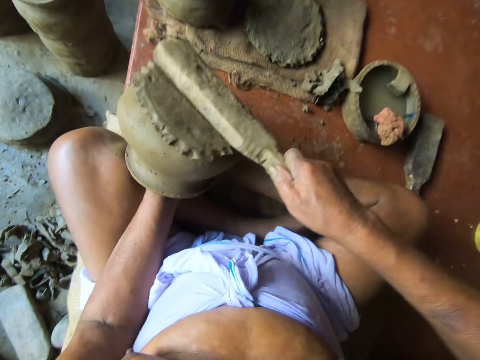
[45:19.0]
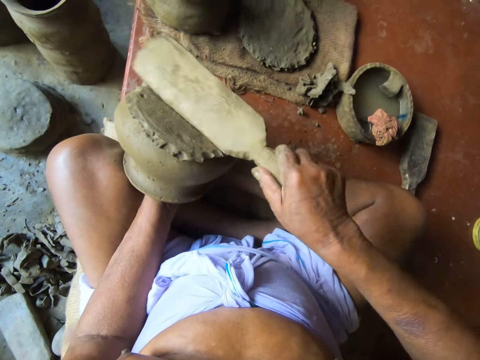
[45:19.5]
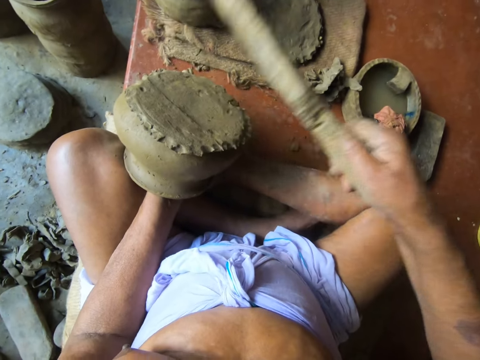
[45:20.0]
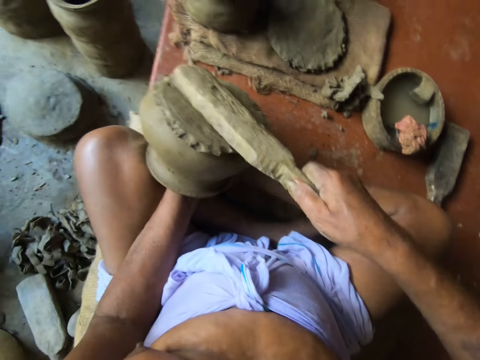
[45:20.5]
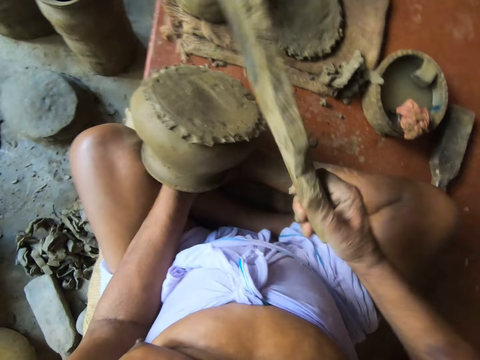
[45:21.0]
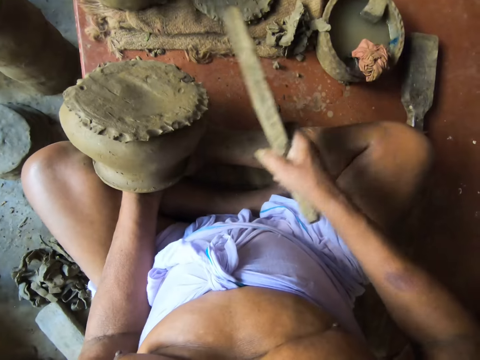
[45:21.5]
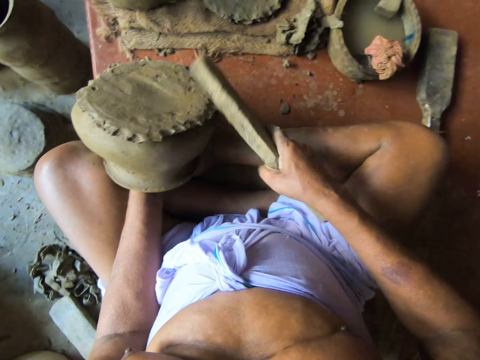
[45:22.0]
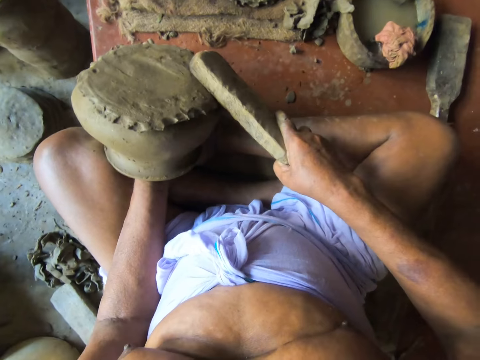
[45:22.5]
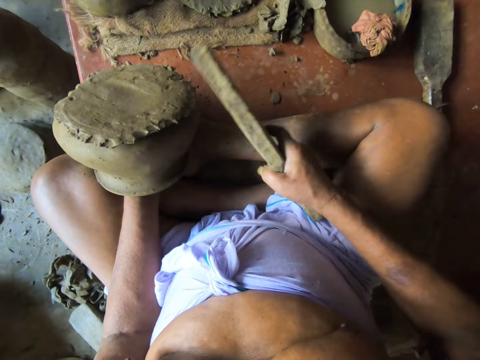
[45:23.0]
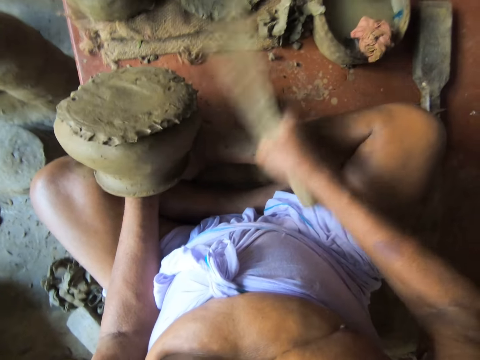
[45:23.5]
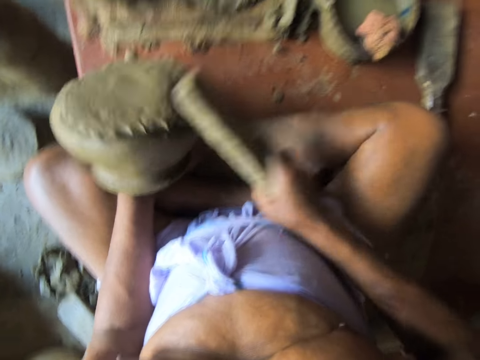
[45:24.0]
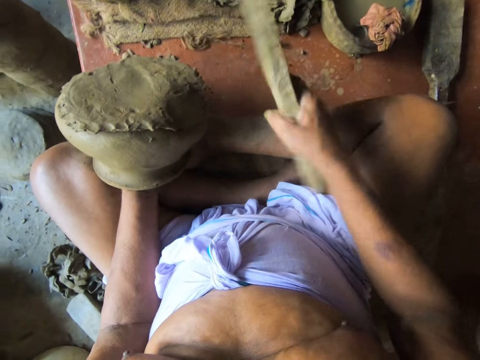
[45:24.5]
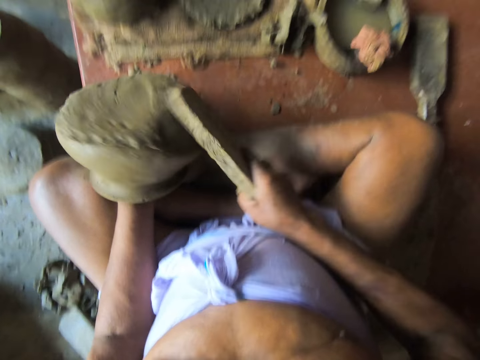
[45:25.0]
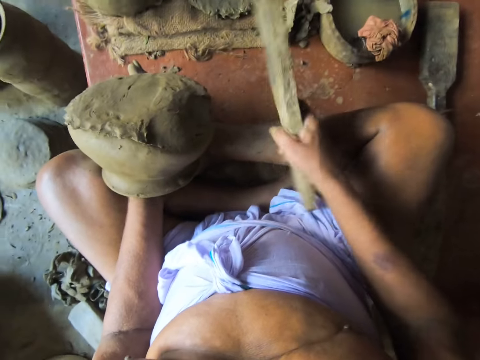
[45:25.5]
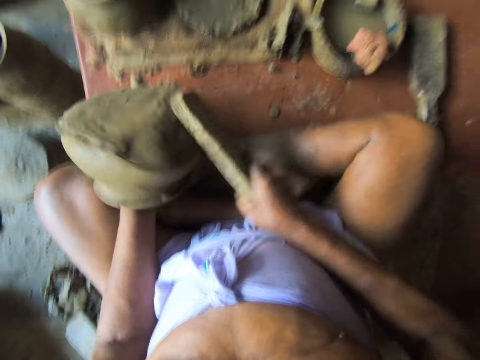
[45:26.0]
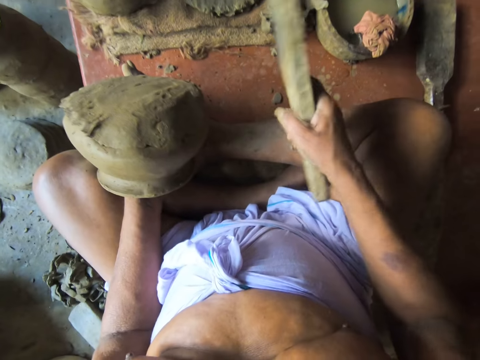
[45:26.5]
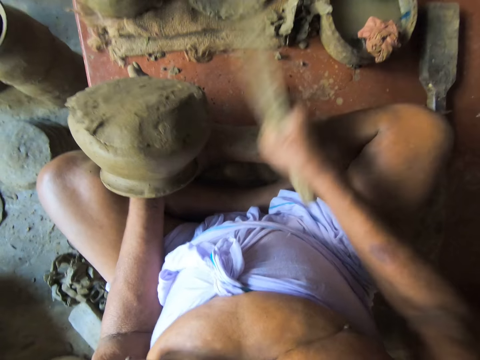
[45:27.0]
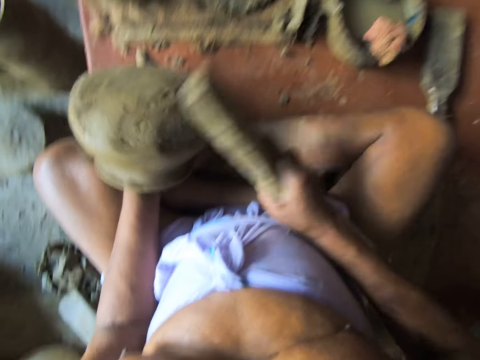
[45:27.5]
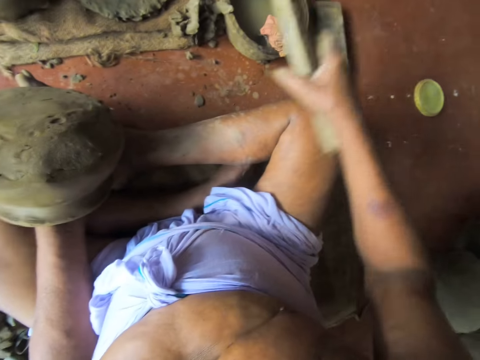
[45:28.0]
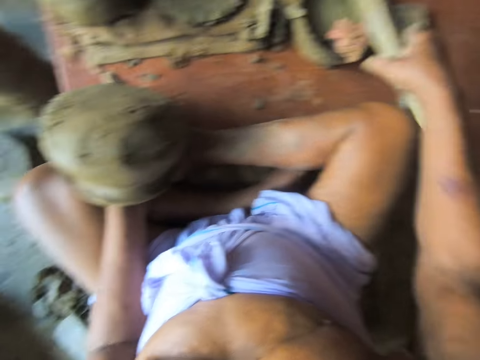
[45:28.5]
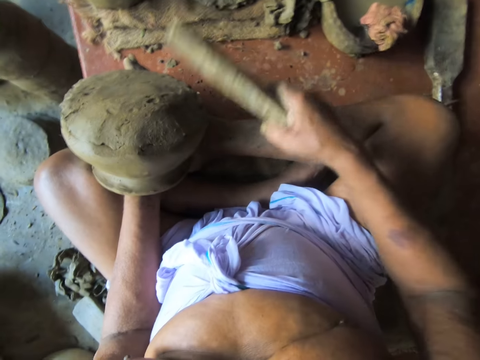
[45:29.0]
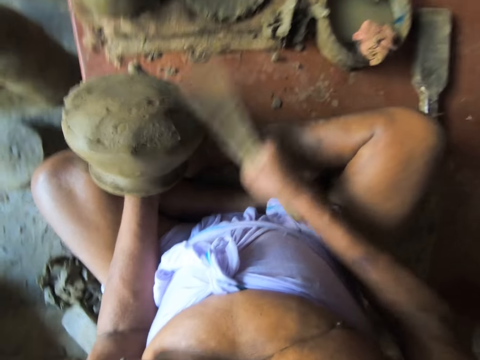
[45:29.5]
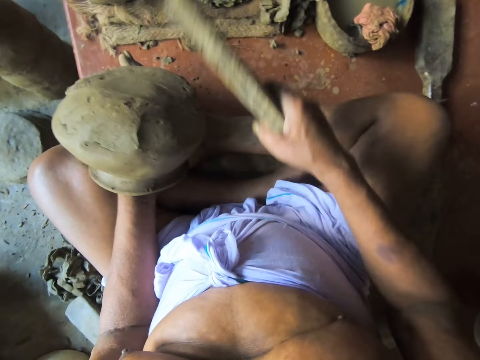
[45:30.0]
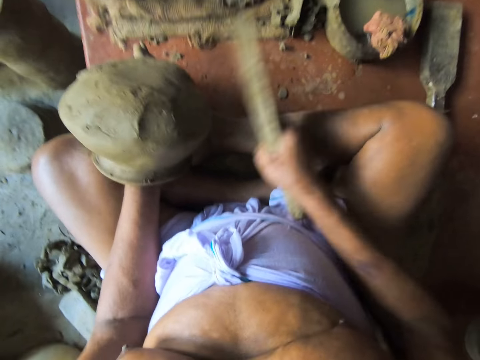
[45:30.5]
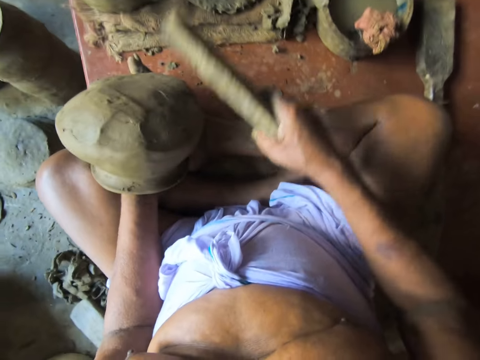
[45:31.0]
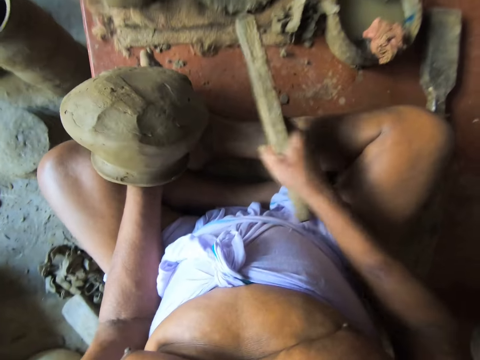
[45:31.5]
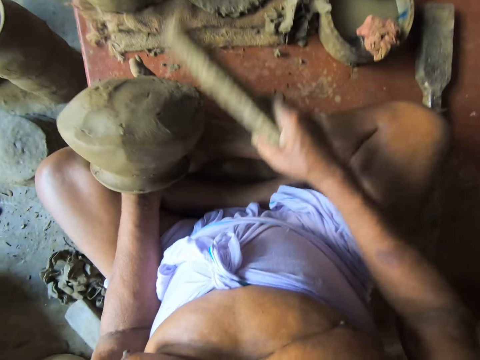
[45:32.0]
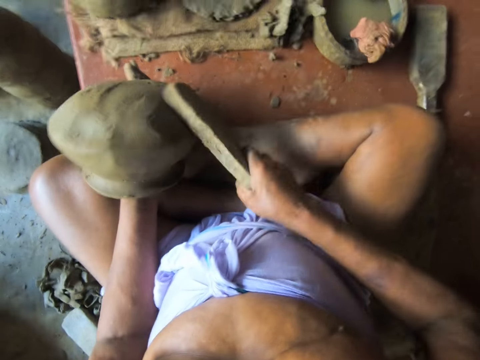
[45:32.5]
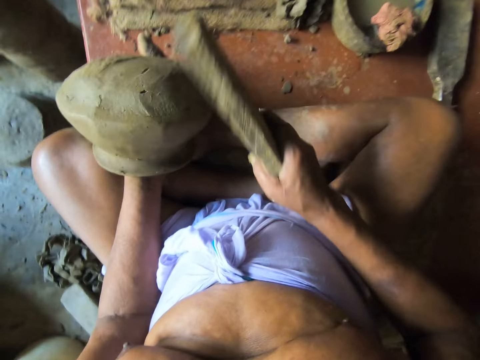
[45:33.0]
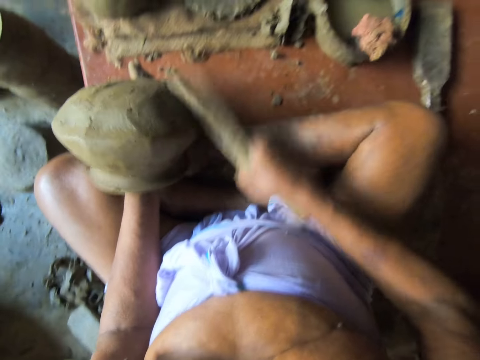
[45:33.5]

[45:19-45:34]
The camera wearer beats the clay pot in his left hand with the clay paddle in his right hand. He interacts with a woman. He touches the piece of cloth in the mortar with the clay paddle in his right hand. He puts the stick on water. He beats the clay pot in his left hand with the clay paddle in his right hand.

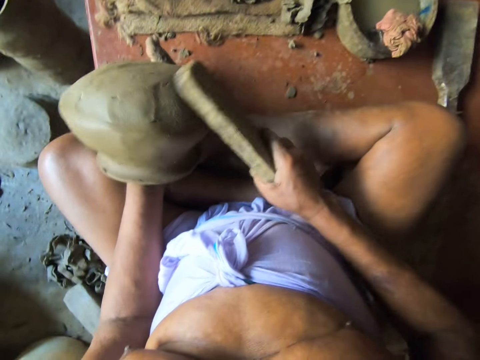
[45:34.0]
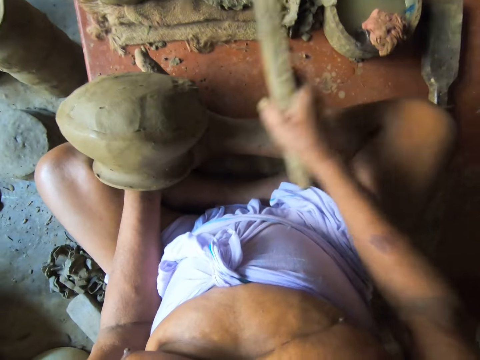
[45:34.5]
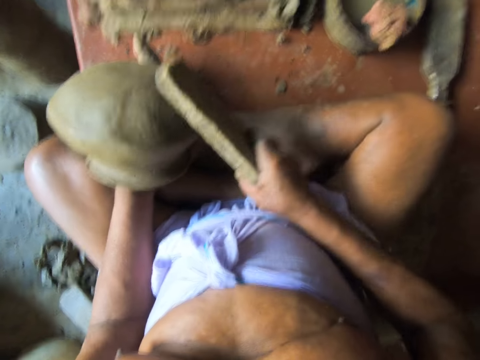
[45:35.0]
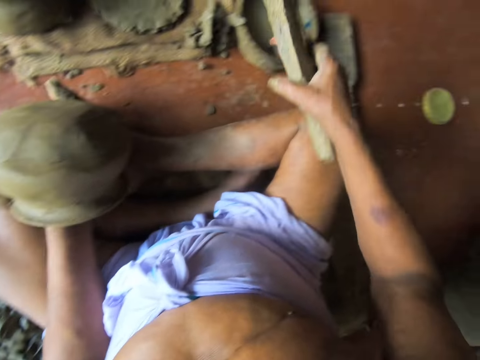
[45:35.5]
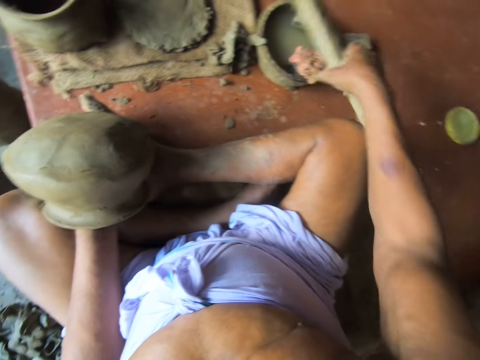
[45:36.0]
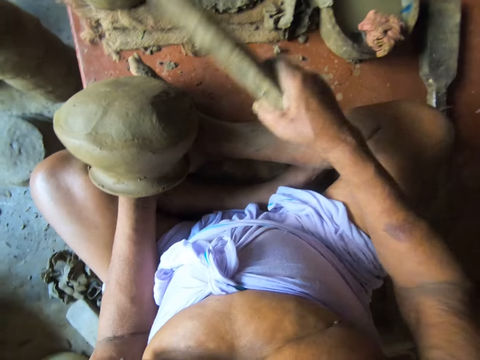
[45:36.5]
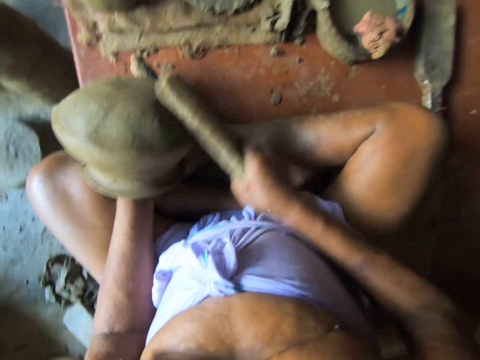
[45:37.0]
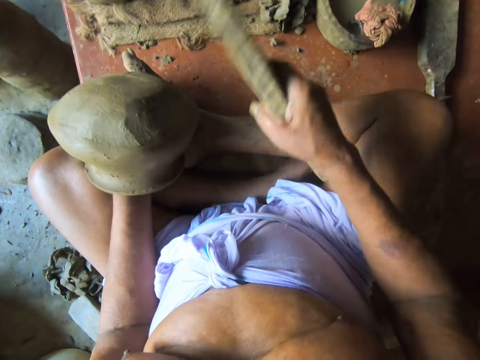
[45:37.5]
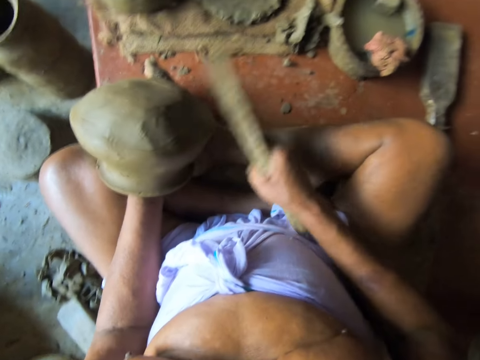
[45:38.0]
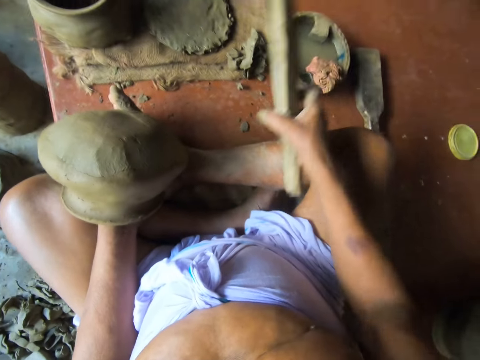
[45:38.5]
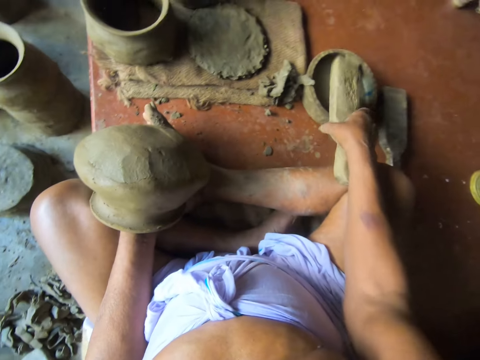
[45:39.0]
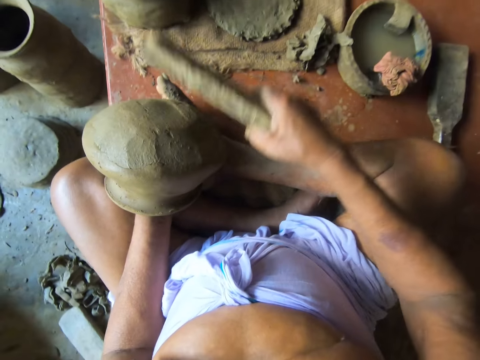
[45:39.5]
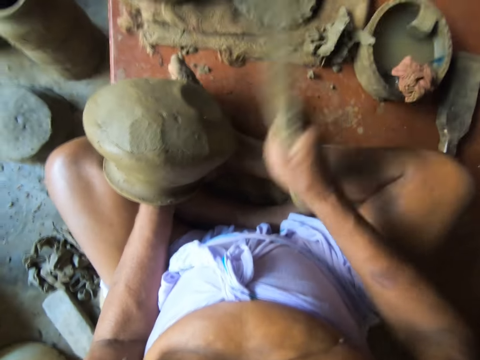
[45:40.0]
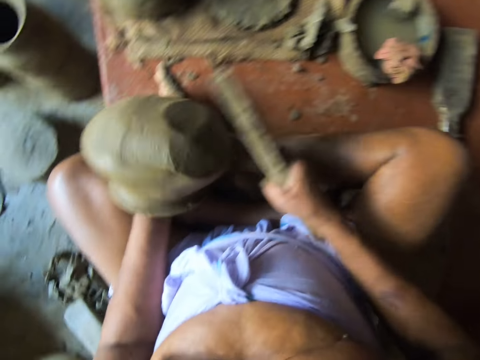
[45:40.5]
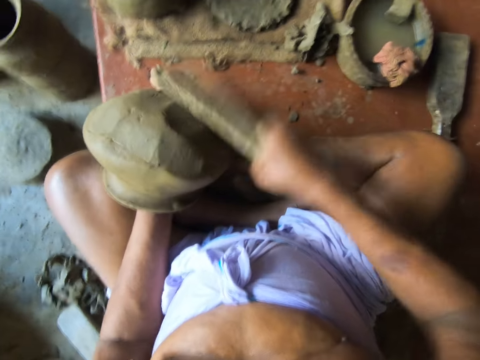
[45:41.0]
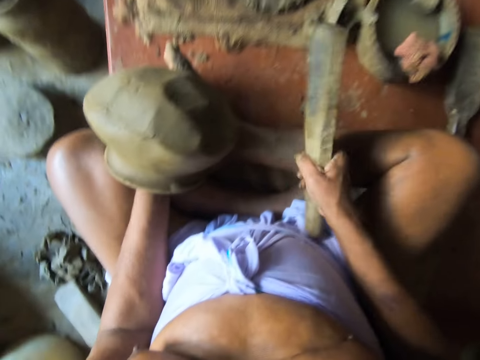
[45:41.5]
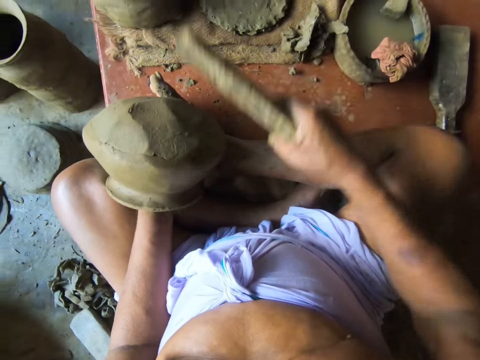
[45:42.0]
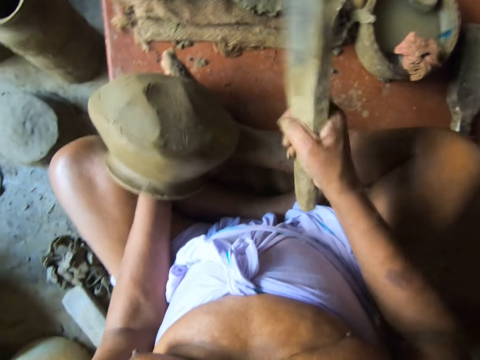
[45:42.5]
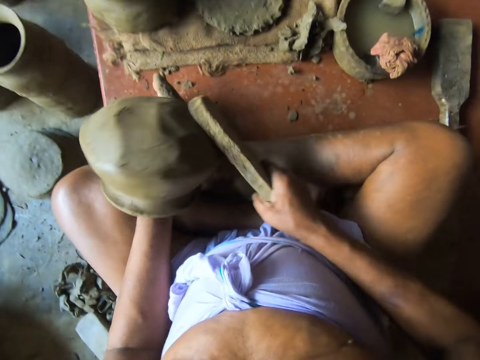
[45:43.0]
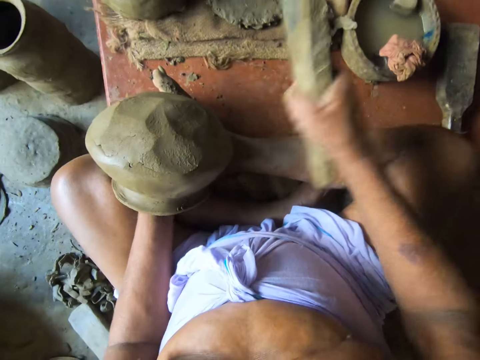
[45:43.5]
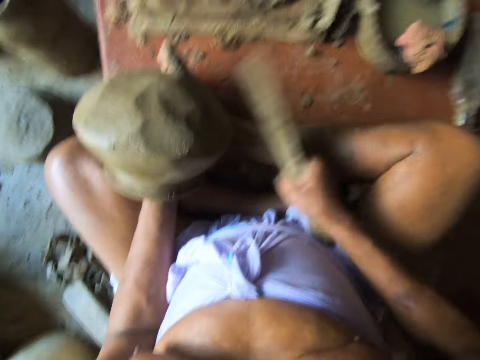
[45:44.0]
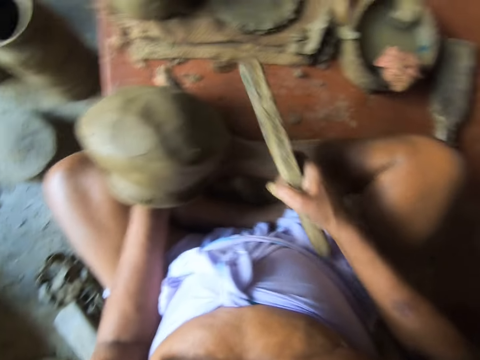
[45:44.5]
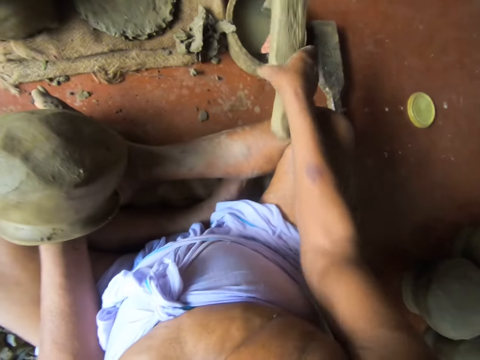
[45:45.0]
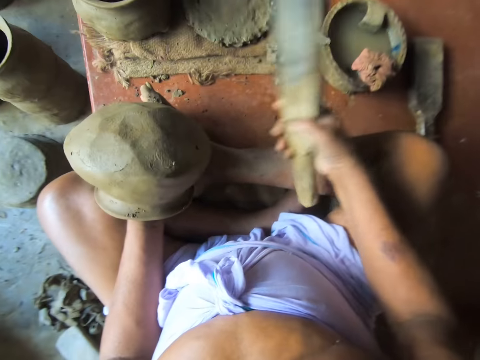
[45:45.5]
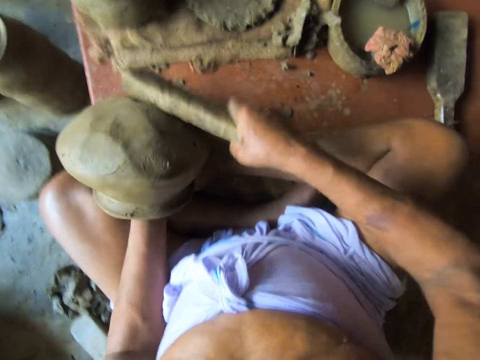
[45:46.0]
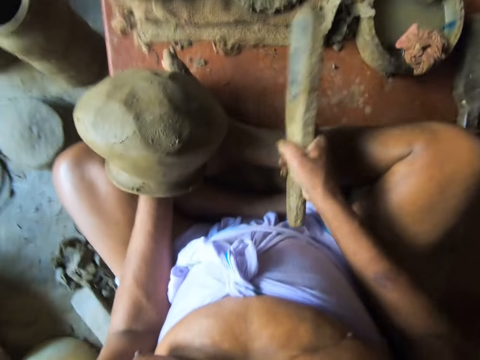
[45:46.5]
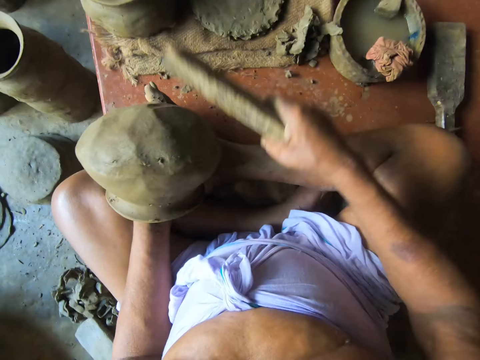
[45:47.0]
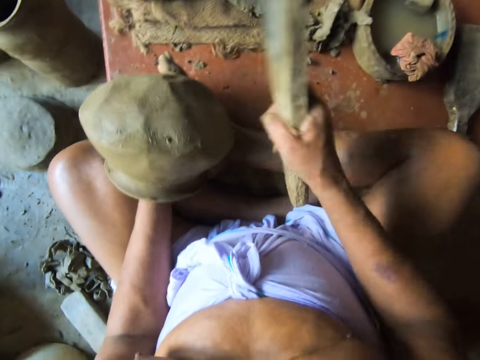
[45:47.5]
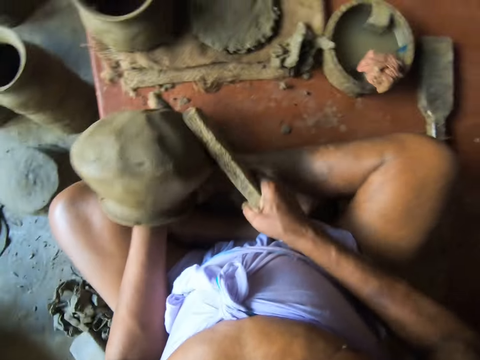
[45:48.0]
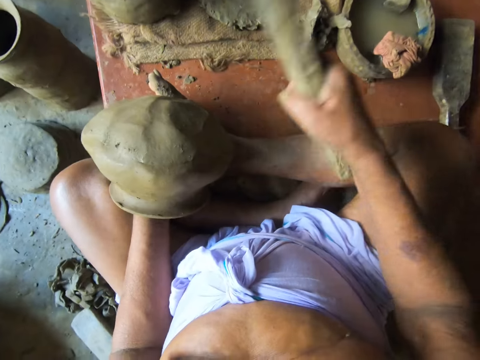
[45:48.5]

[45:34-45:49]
The camera wearer touches the piece of cloth in the mortar with the clay paddle in his right hand. He puts the stick on water. He beats the clay pot in his left hand with the clay paddle in his right hand. He touches the piece of cloth in the mortar with the clay paddle in his right hand. He puts the stick on water. He beats the clay pot in his left hand with the clay paddle in his right hand. He touches the piece of cloth in the mortar with the clay paddle in his right hand. He puts the stick on water. He beats the clay pot in his left hand with the clay paddle in his right hand.
